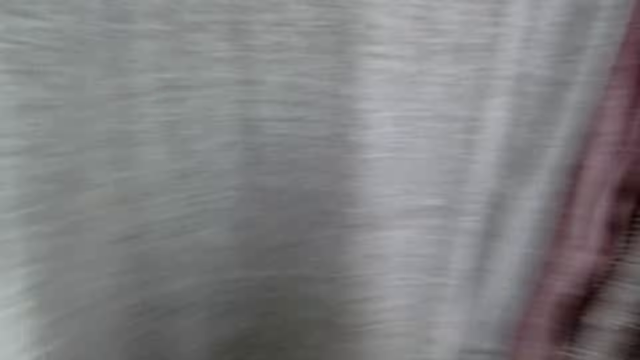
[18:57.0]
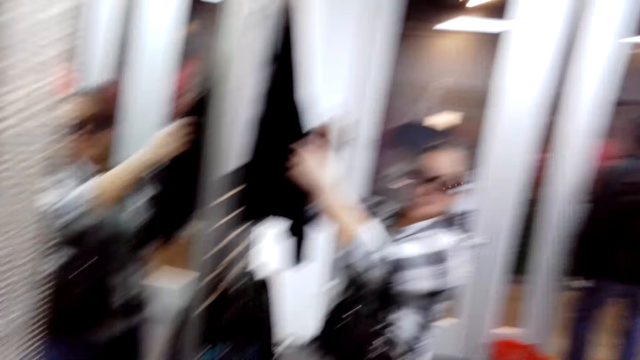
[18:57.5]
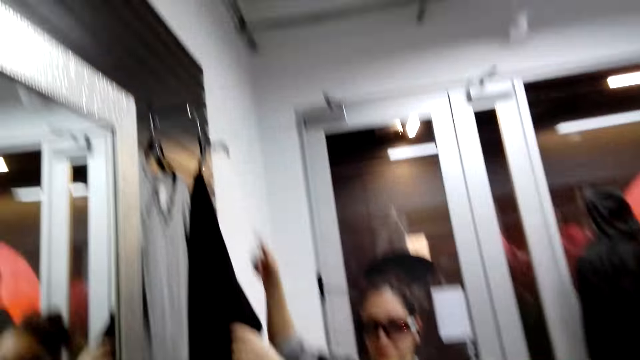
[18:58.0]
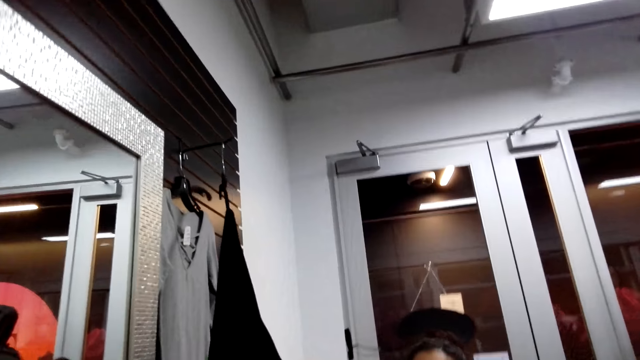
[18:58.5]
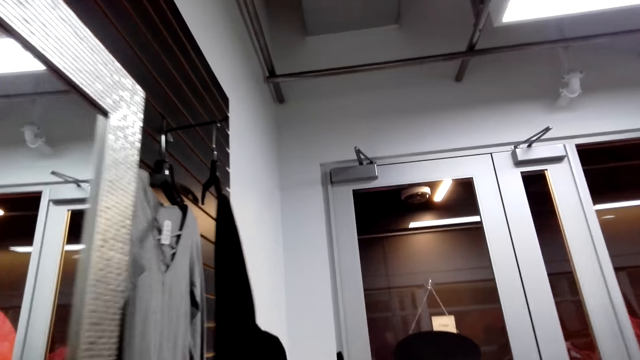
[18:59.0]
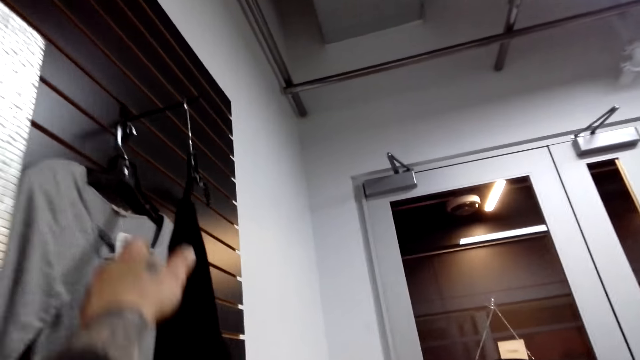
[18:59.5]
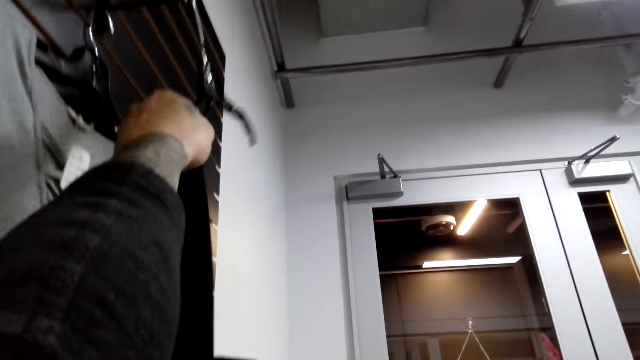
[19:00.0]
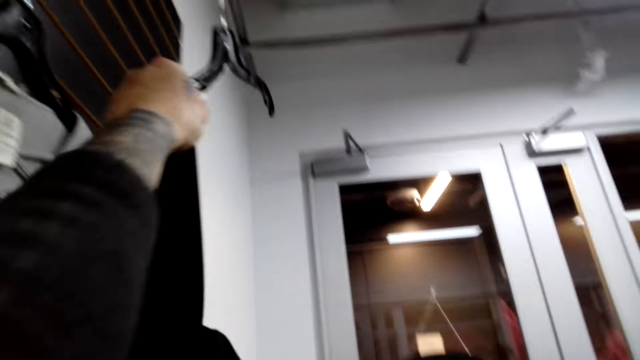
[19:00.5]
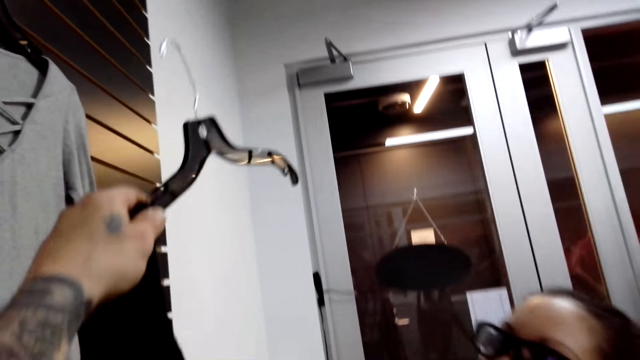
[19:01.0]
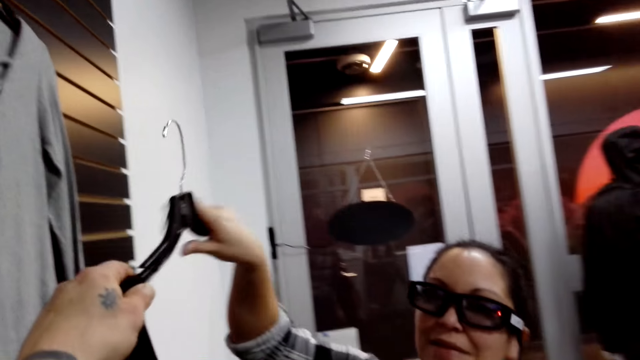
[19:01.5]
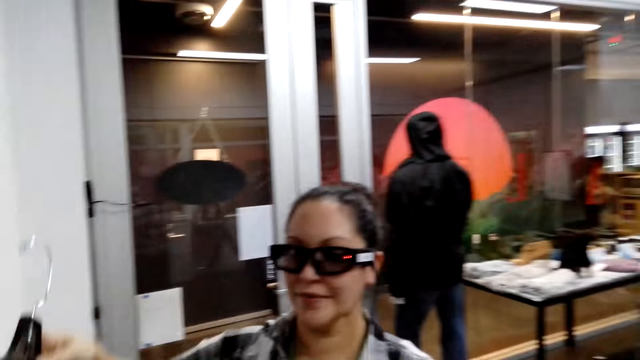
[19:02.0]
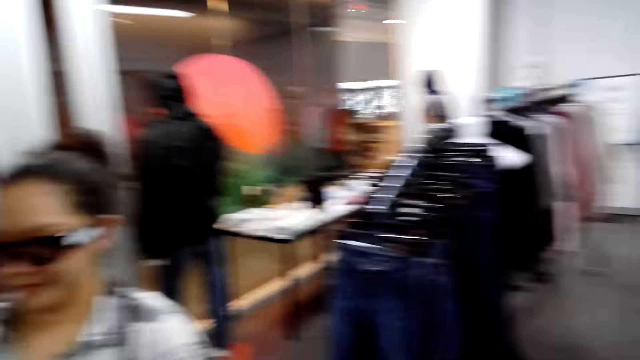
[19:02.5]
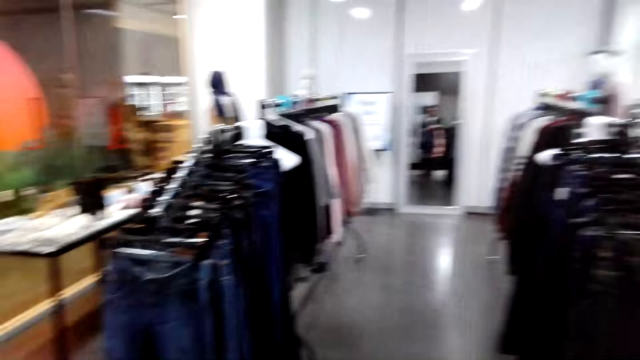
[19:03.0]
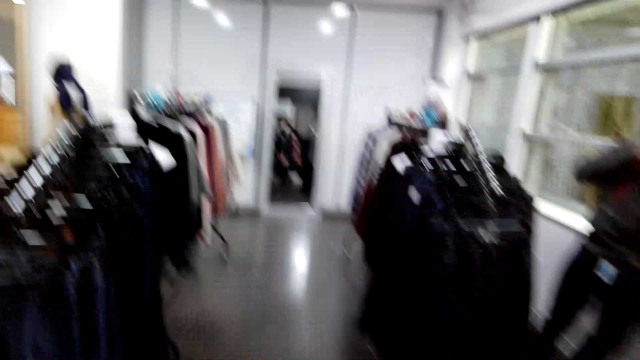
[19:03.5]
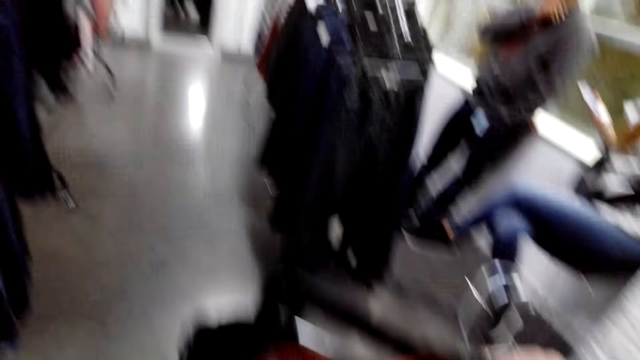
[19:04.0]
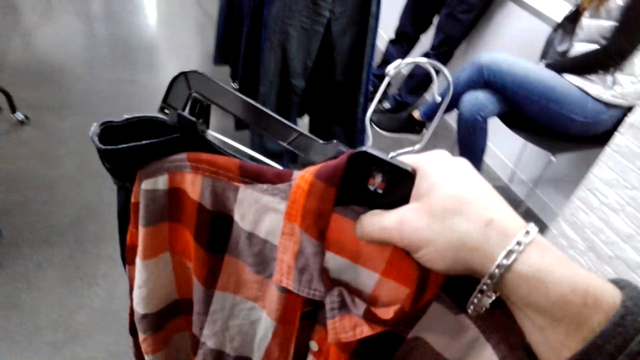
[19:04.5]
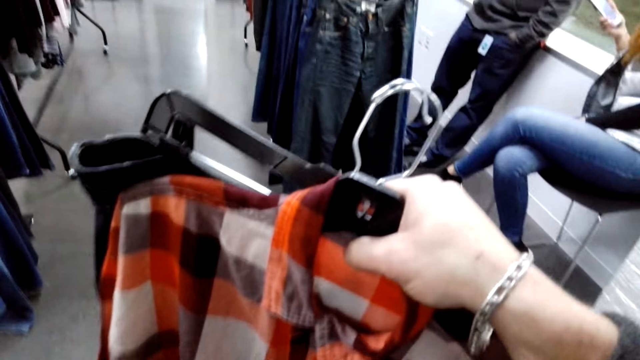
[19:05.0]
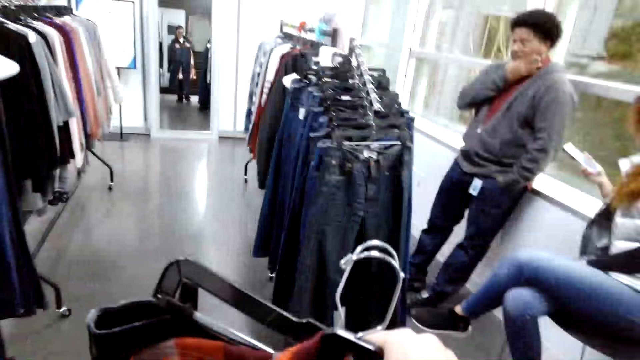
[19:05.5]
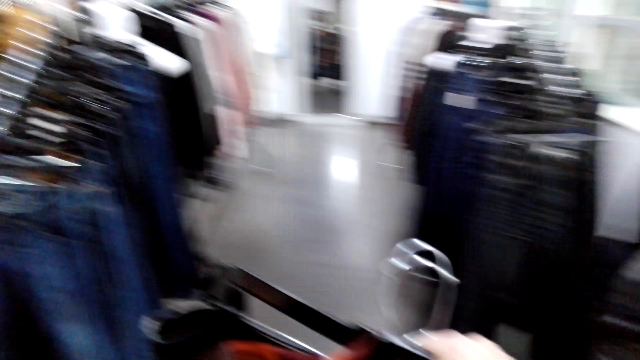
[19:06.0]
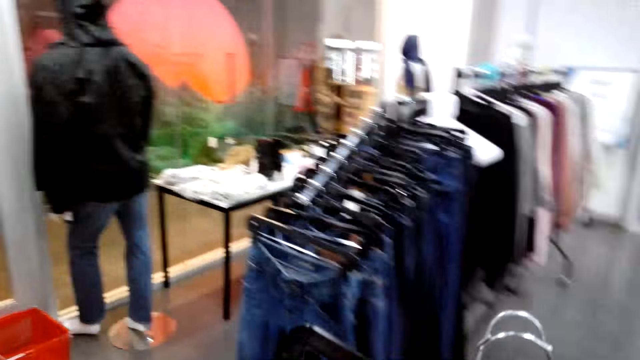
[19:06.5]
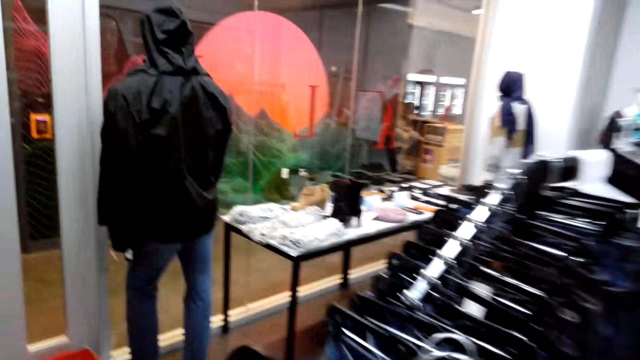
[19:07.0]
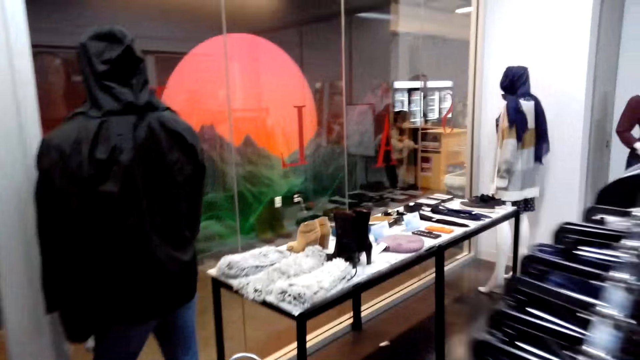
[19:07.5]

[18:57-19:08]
The camera wearer walks in the room. They walk towards a woman. They remove the cloth from where it is hanged. They give the woman the hanger. The woman takes the top. The camera wearer returns the cloth on the rack. They look on the clothes in hand.

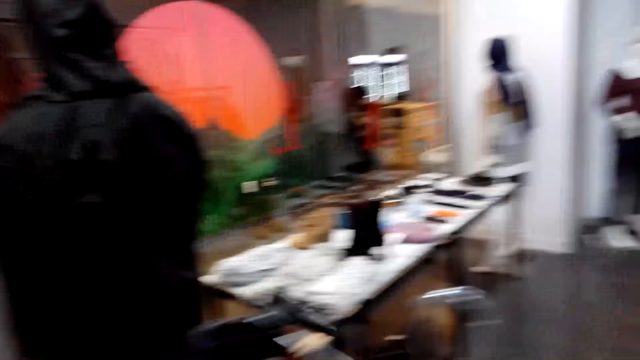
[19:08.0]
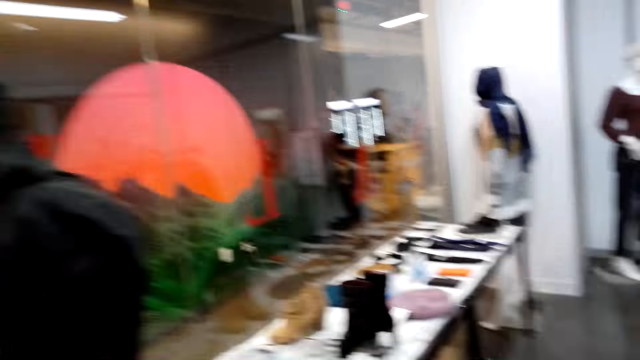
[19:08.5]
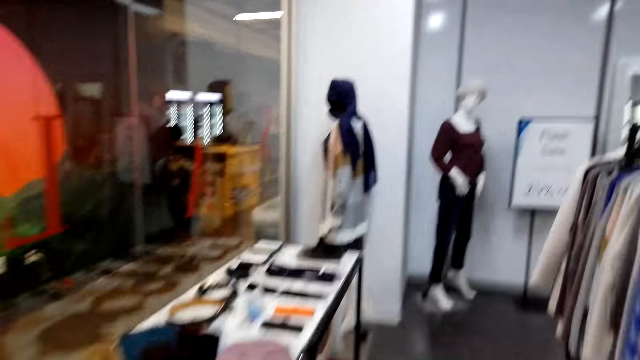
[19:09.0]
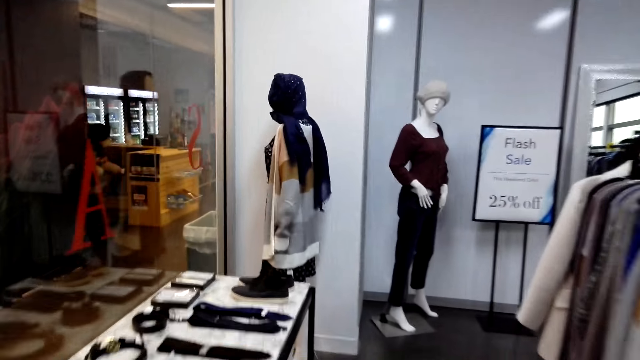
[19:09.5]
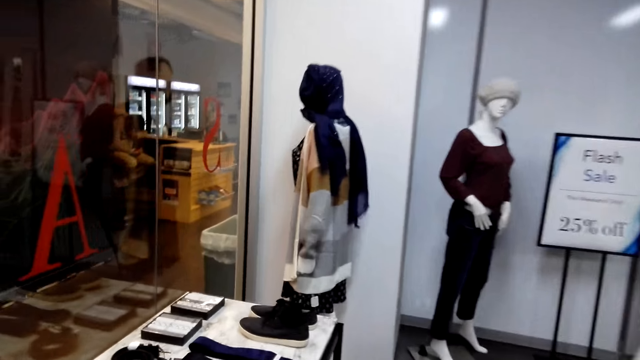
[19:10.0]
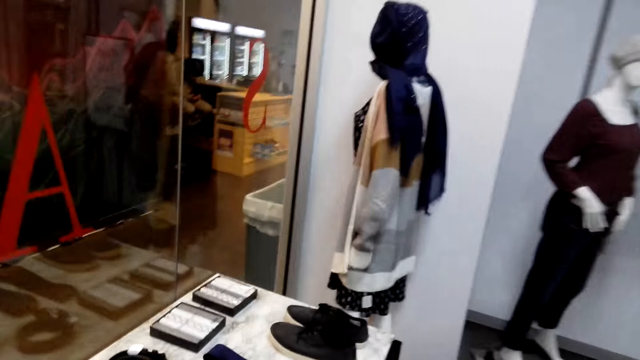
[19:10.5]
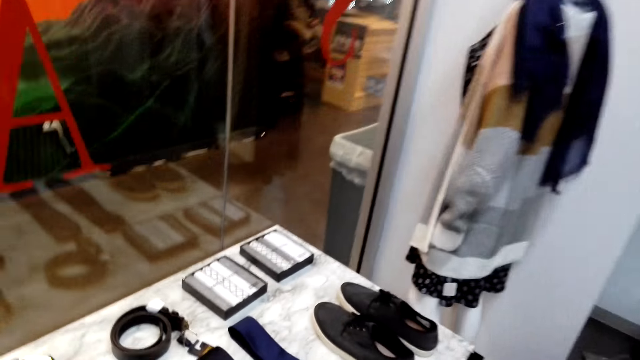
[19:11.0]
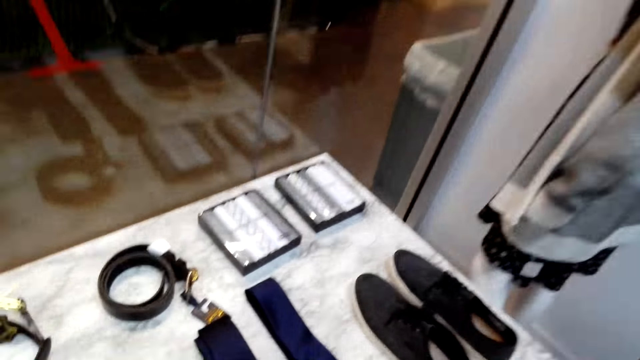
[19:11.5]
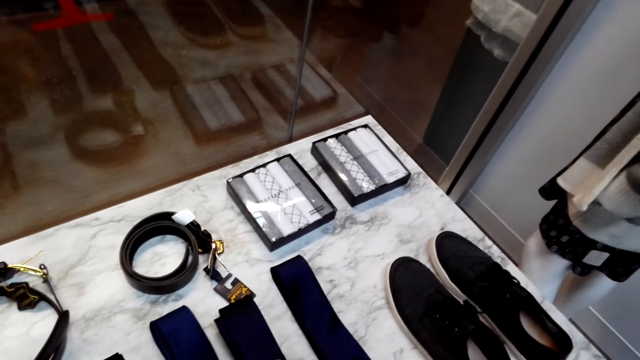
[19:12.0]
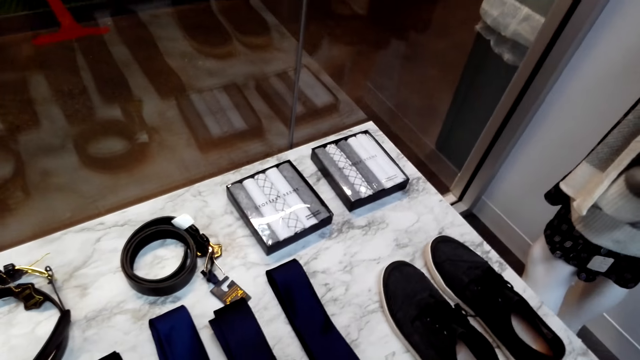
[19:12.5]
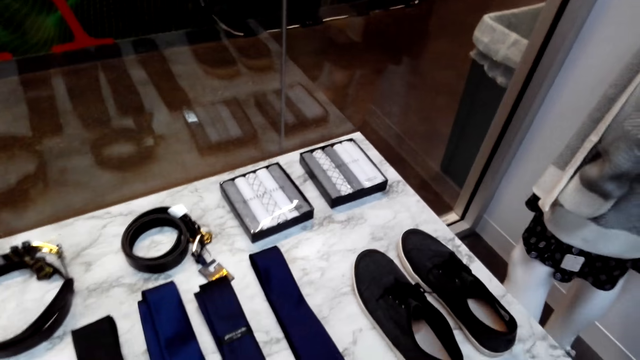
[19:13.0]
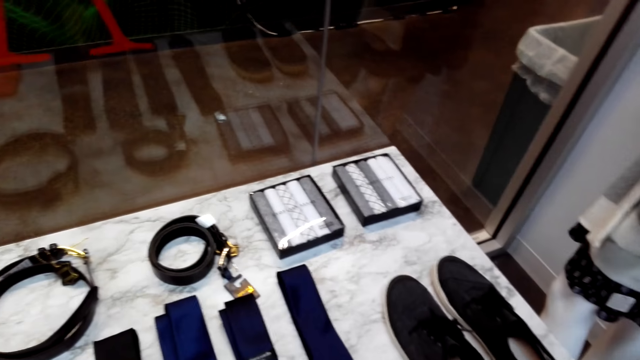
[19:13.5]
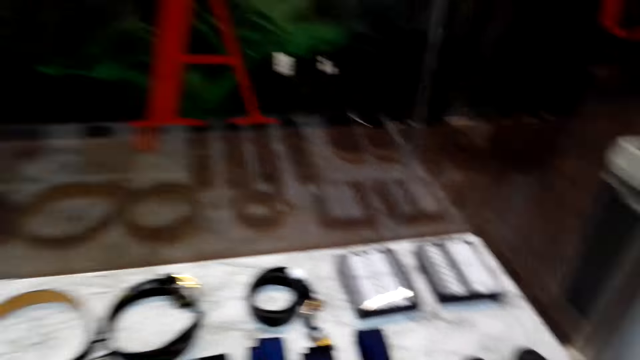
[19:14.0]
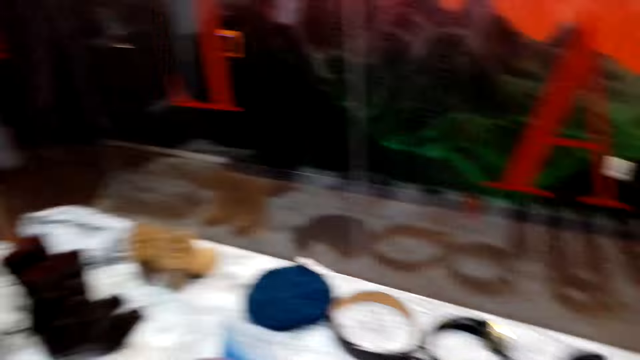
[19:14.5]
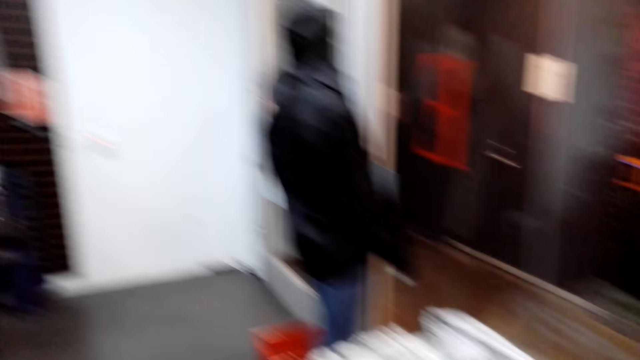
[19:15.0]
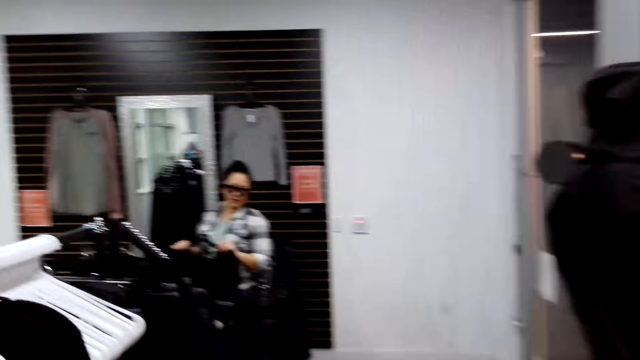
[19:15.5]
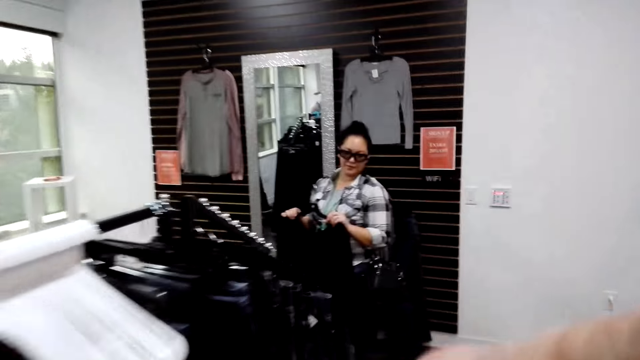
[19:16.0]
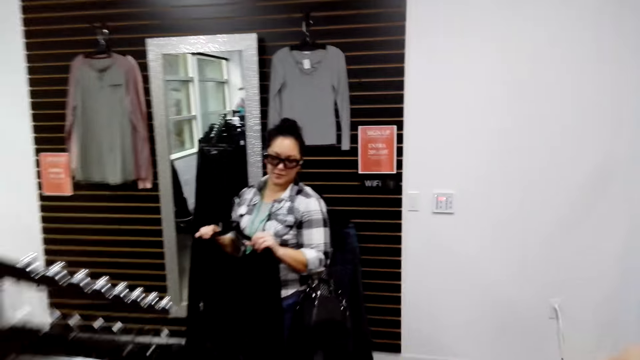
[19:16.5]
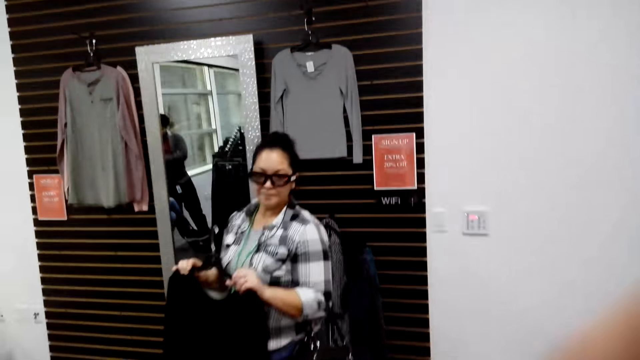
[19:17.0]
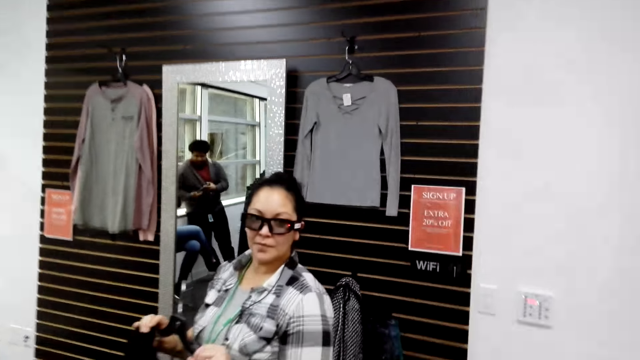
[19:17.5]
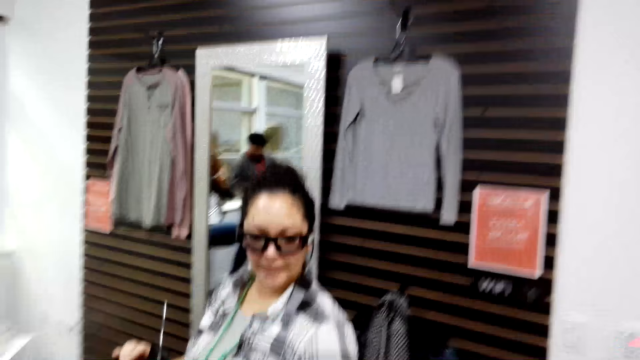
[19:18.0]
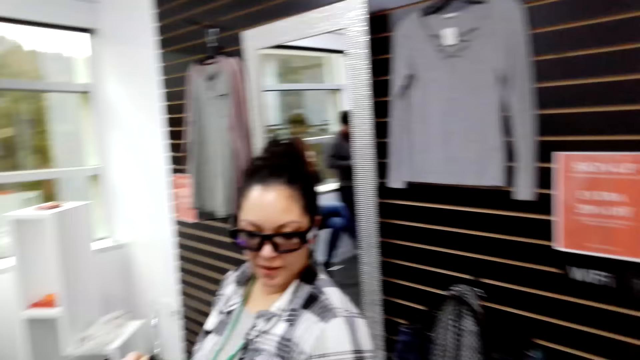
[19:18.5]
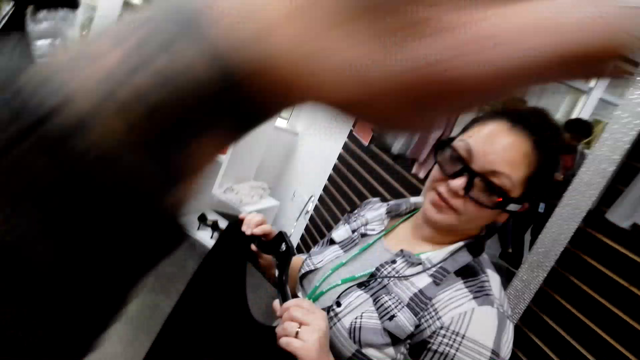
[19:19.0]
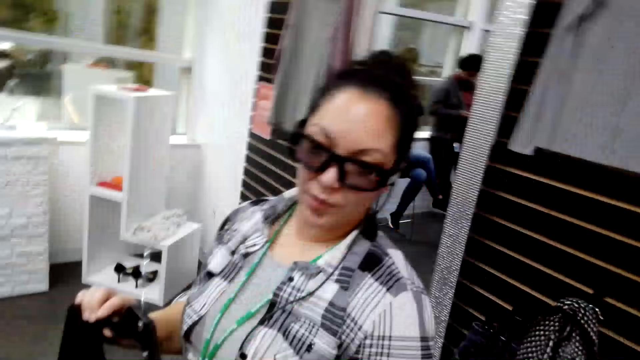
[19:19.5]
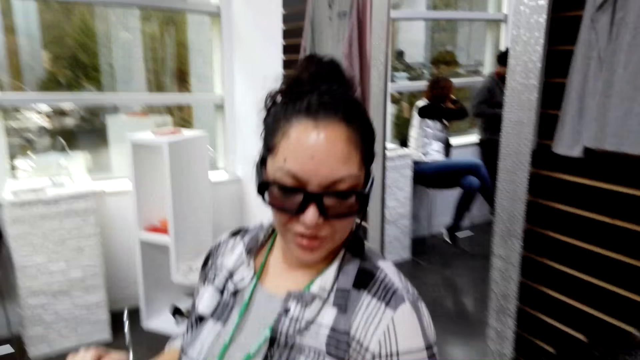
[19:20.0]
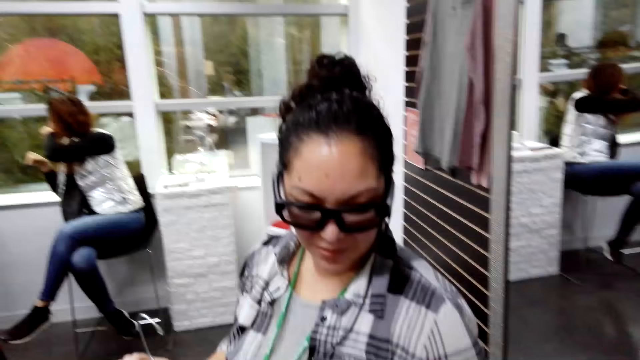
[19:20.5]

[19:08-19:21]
The camera wearer walks to another store area. They put down something. A person carries a cloth. The camera wearer walks back.
